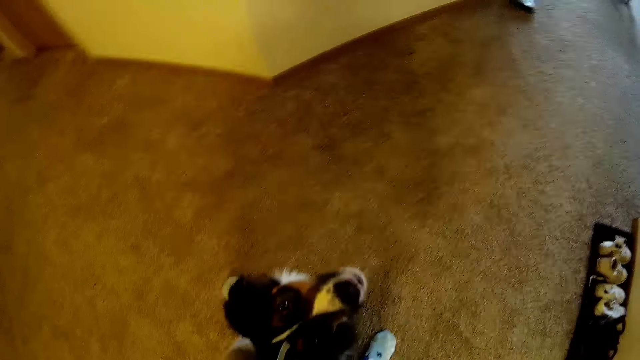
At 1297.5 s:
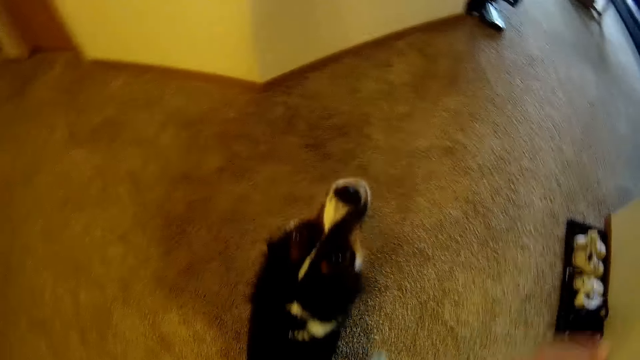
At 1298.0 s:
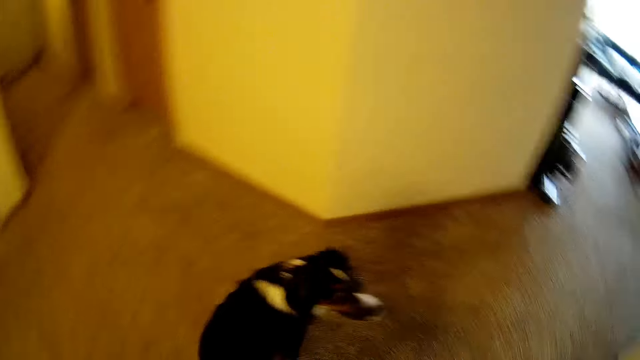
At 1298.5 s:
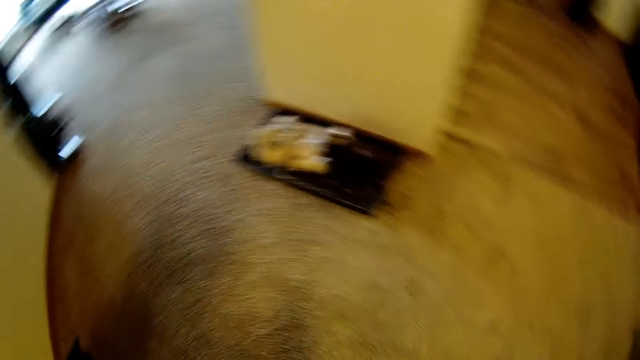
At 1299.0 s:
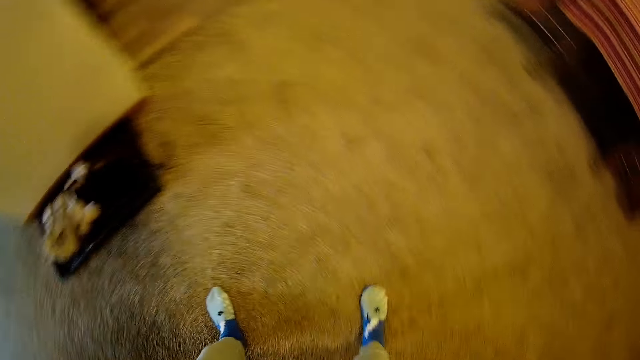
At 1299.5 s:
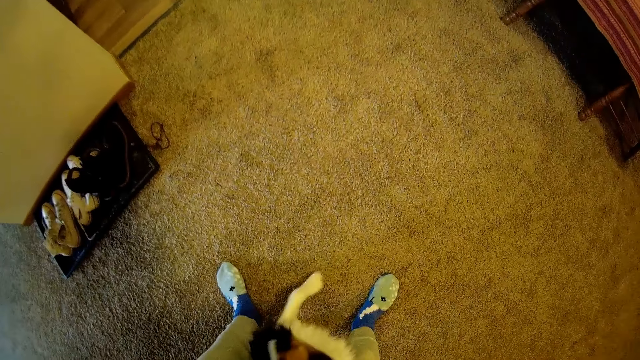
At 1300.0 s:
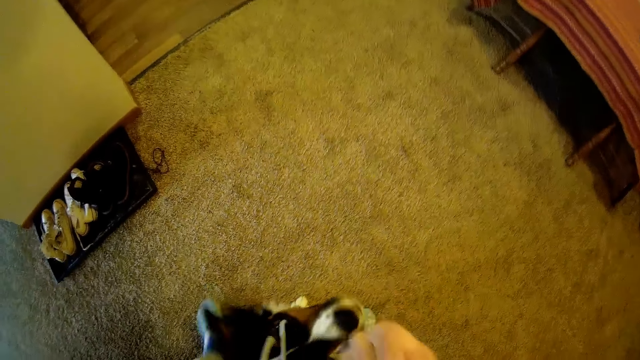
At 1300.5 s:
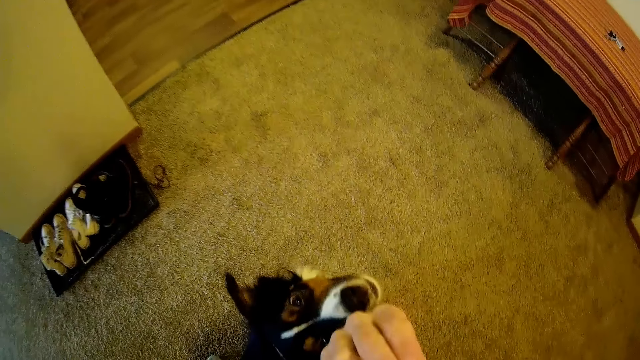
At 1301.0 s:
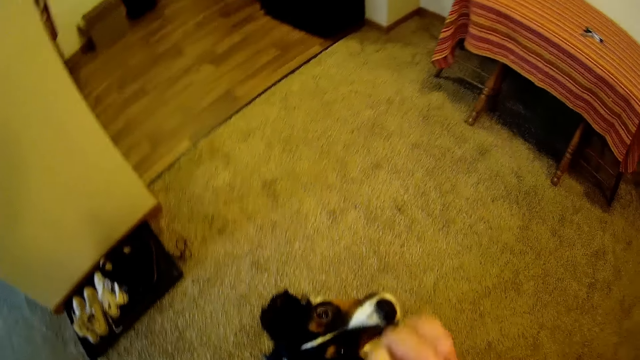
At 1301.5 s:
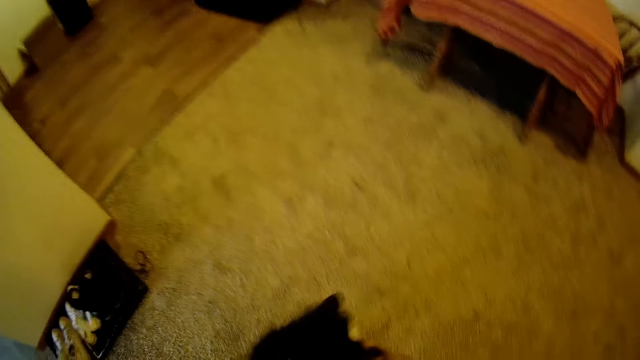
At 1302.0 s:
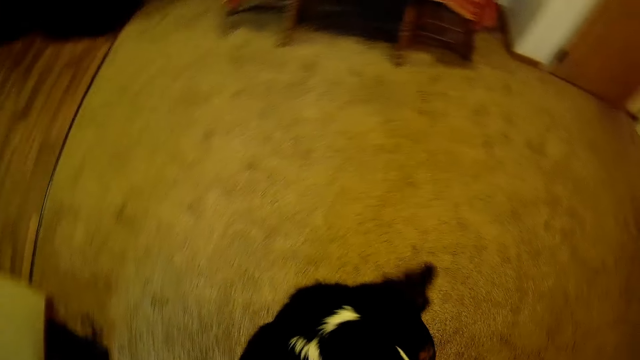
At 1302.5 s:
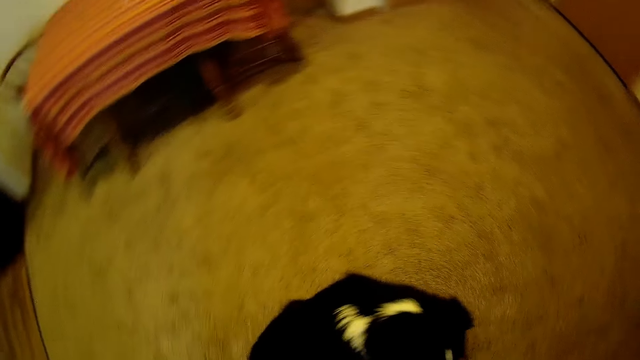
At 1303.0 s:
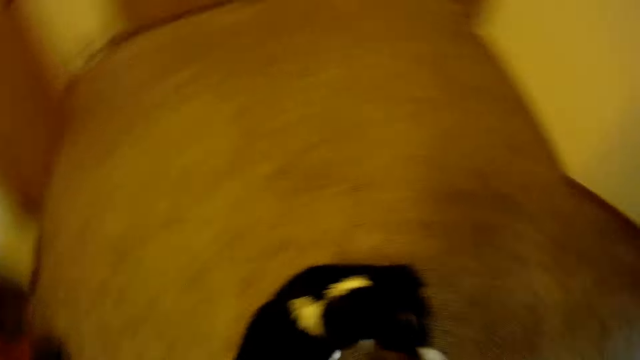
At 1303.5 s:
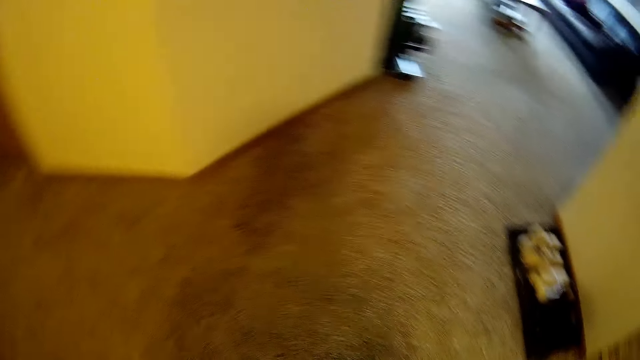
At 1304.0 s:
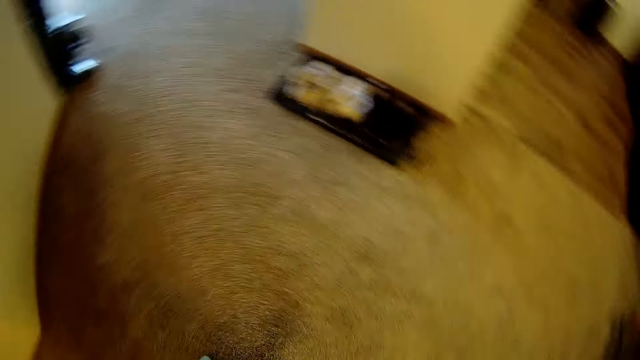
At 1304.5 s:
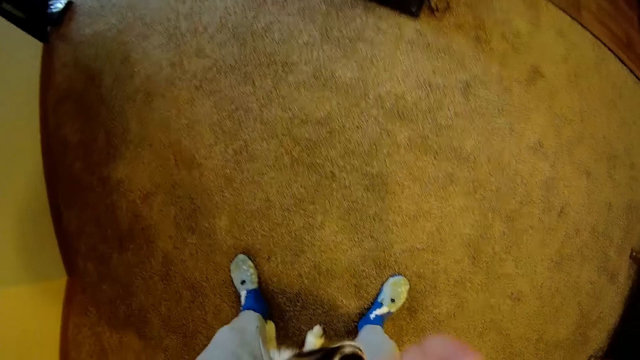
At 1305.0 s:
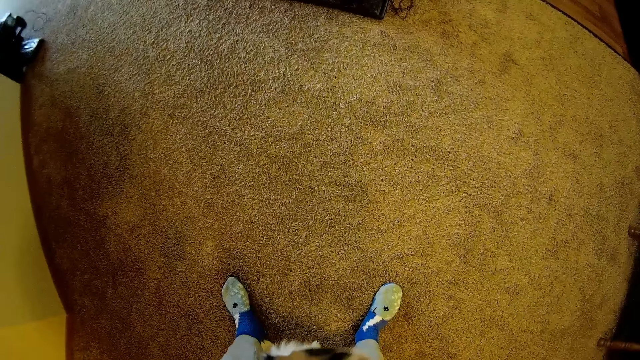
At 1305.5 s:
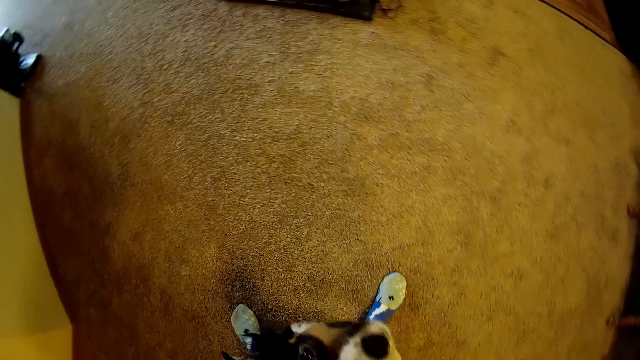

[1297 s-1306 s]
The camera wearer plays with a dog. They walk around the house. They move the camera around.

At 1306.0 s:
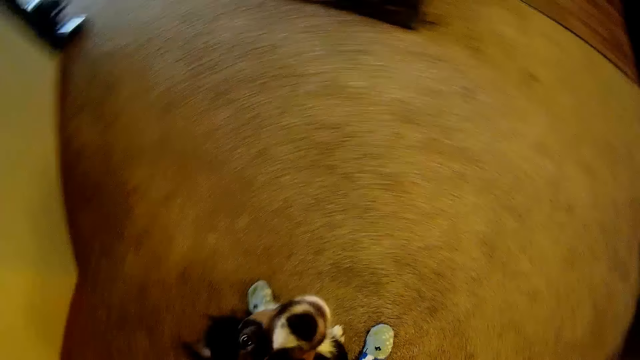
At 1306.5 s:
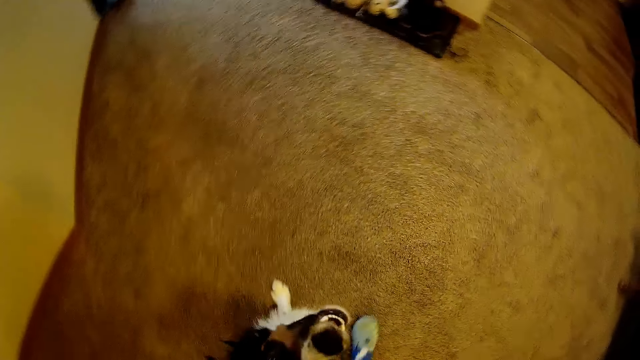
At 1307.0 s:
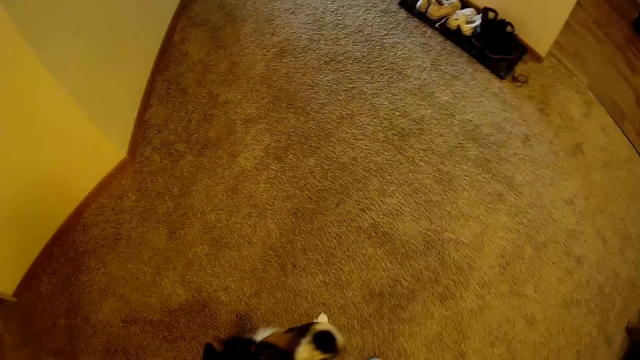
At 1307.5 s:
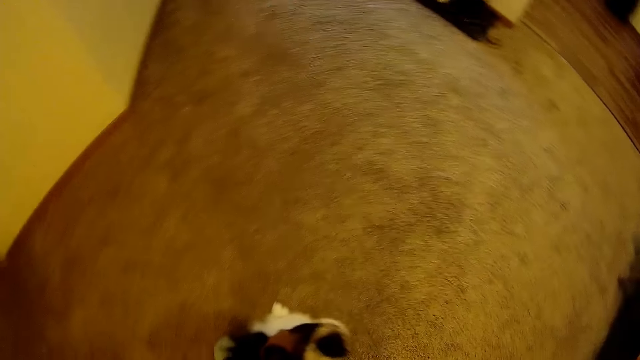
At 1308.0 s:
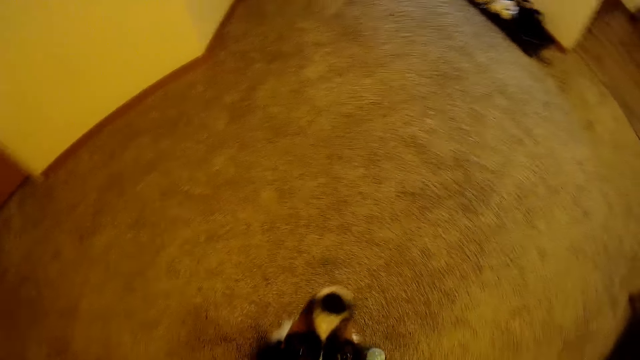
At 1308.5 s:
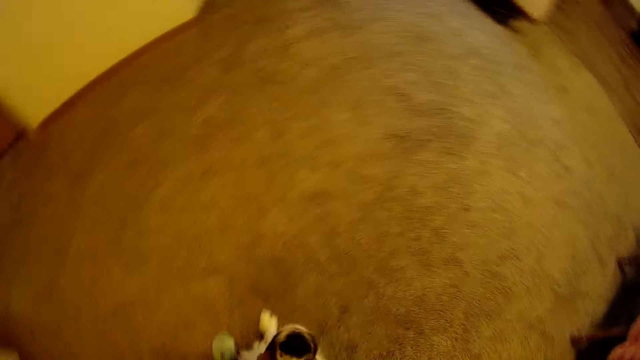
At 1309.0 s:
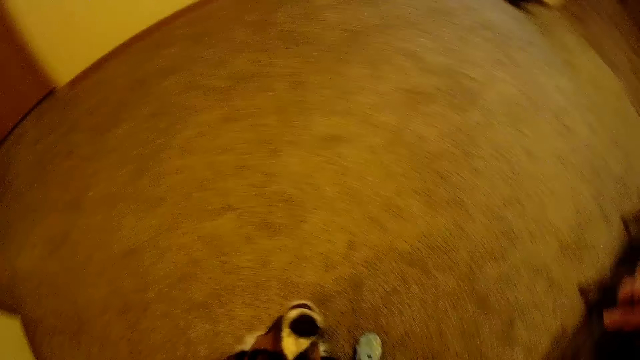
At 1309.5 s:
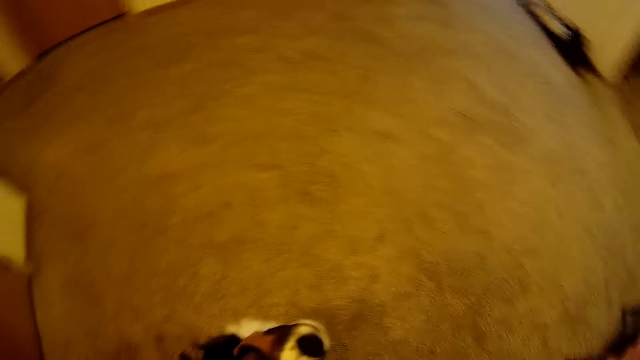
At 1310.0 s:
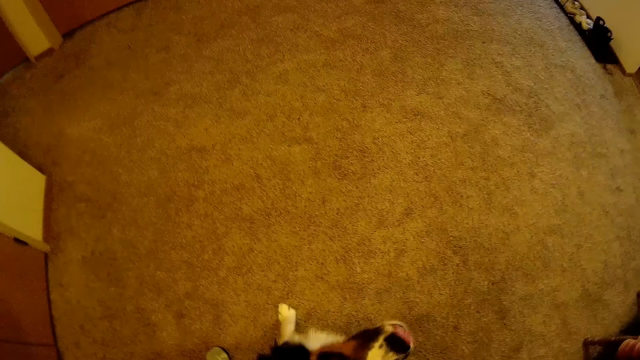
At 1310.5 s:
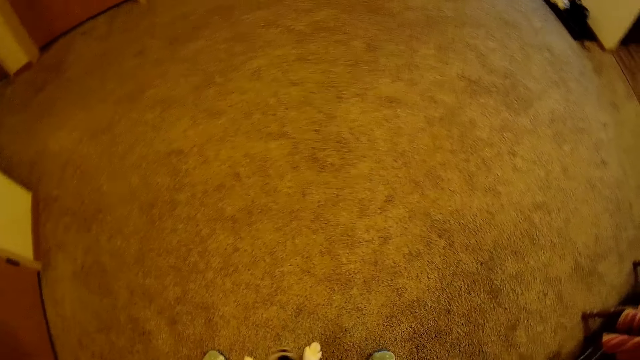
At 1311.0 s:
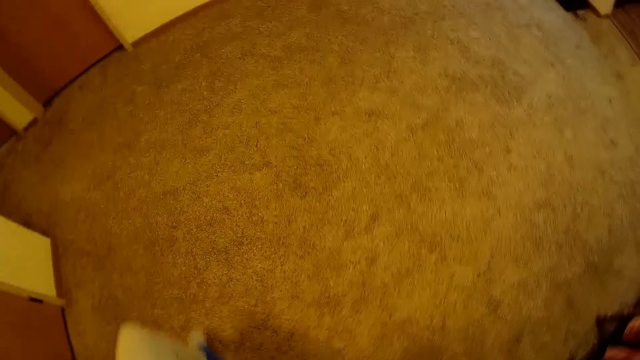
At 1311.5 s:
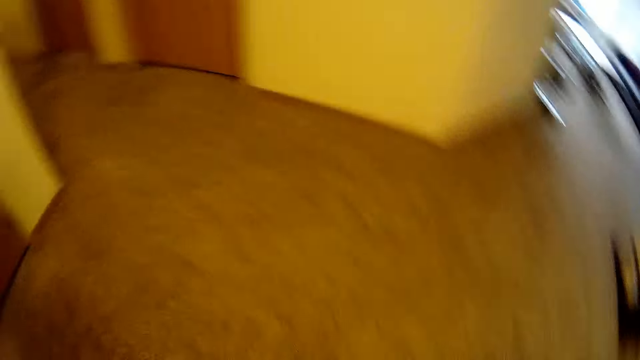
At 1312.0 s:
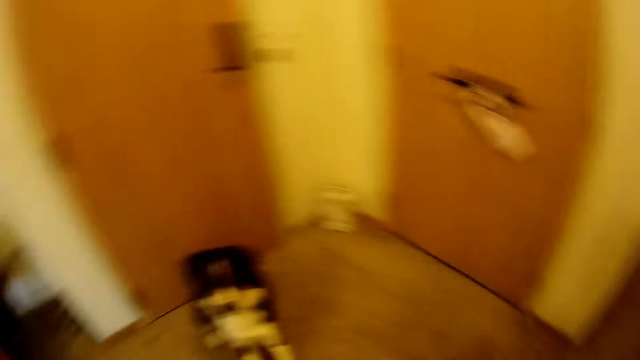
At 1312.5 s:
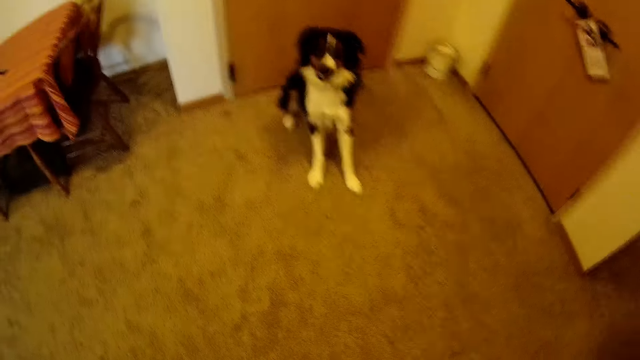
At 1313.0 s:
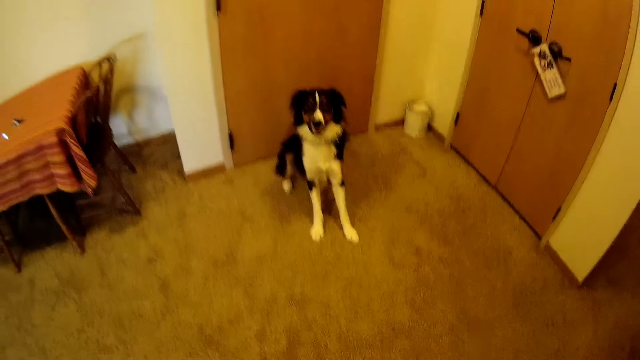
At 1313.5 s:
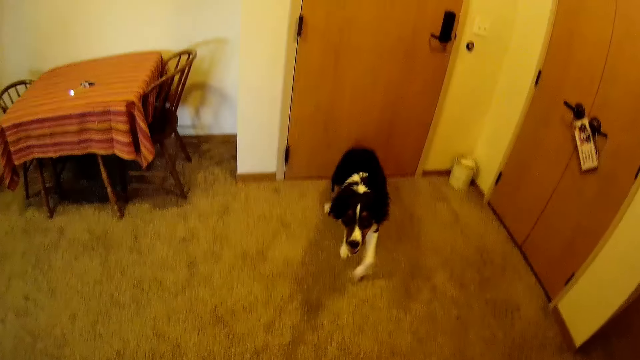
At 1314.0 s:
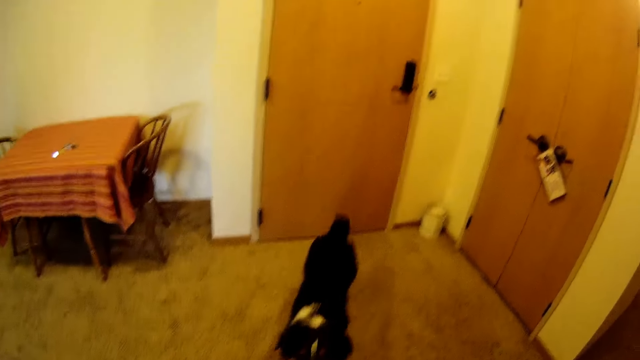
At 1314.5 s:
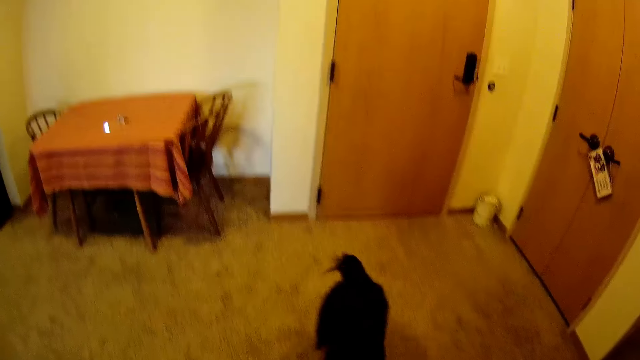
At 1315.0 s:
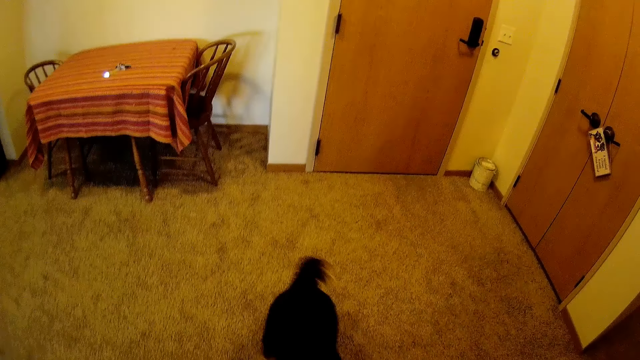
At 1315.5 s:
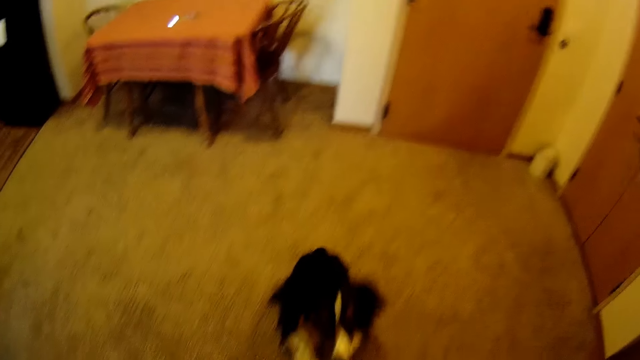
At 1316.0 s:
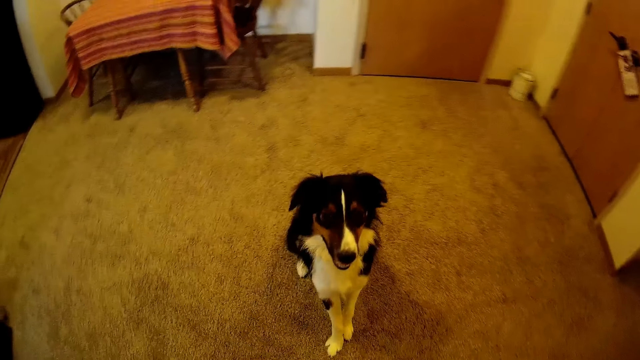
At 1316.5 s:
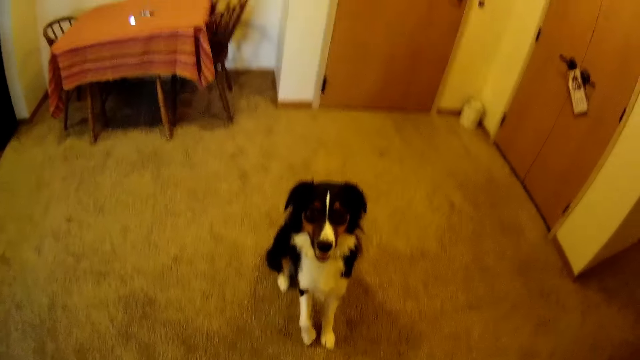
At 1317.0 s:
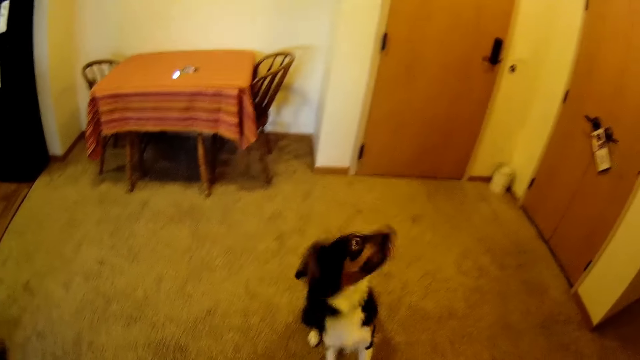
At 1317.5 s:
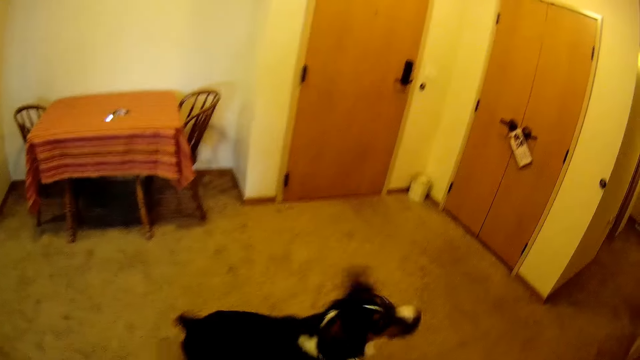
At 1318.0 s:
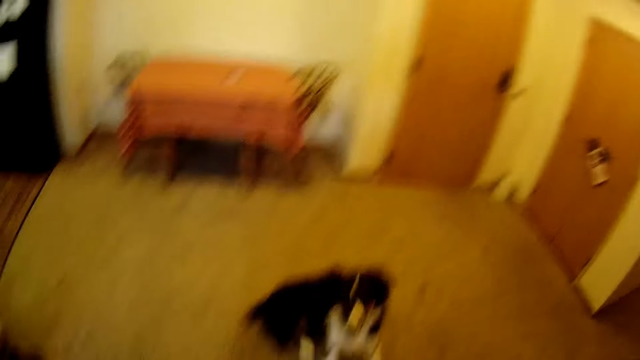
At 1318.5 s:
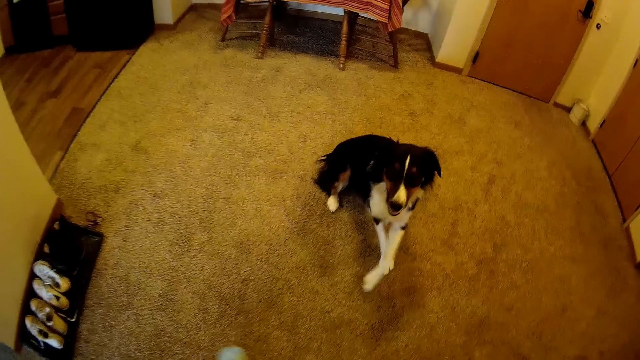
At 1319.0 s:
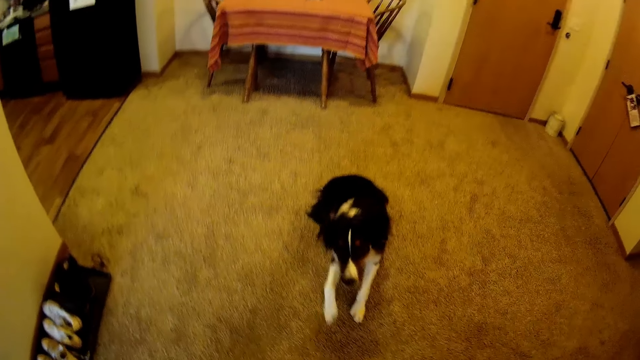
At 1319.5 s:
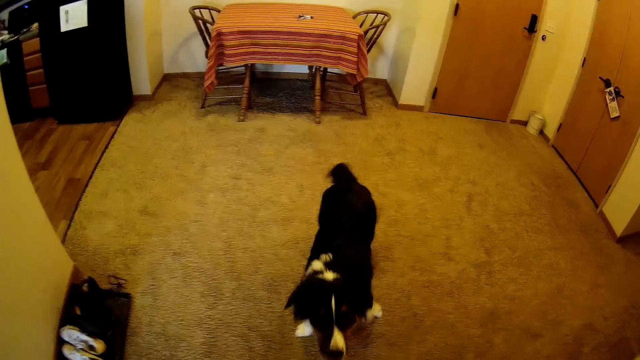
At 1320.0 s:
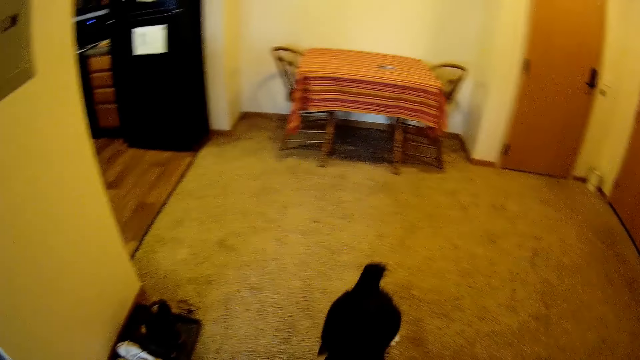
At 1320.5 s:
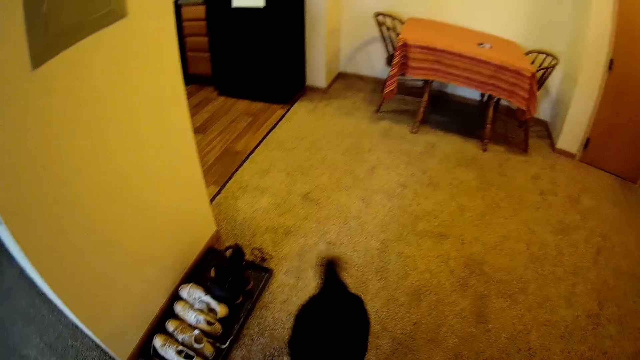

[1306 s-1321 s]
The camera wearer plays with the dog. They walk around the house. They move the camera around. They play with the dog.
